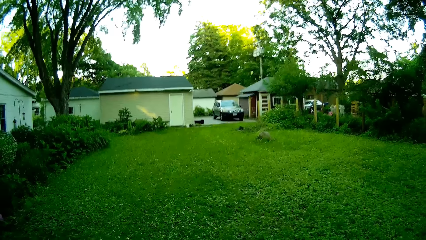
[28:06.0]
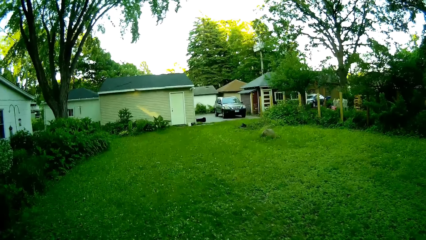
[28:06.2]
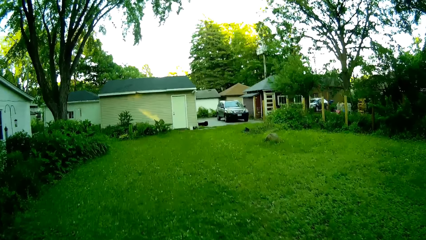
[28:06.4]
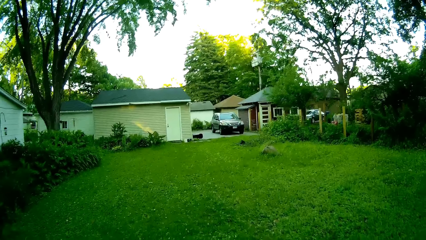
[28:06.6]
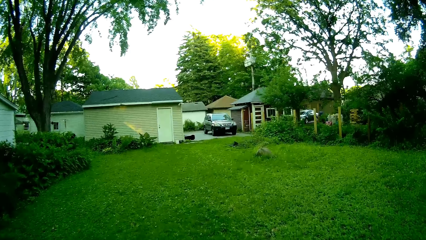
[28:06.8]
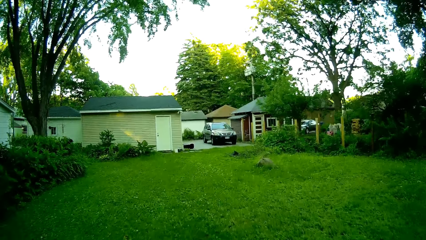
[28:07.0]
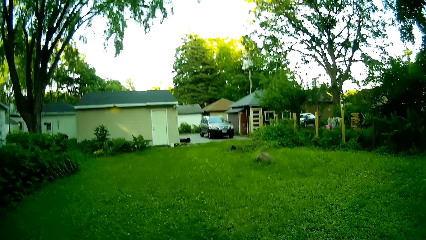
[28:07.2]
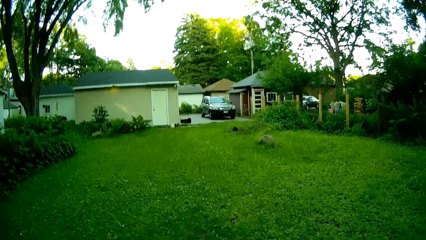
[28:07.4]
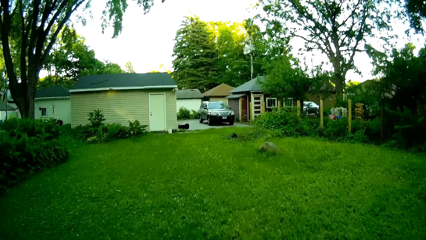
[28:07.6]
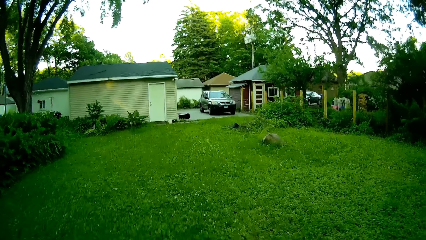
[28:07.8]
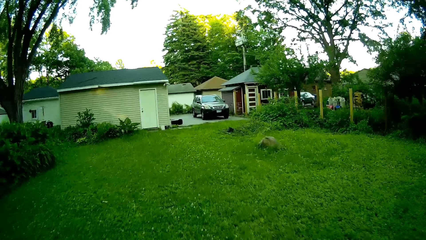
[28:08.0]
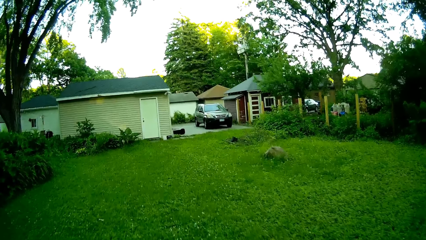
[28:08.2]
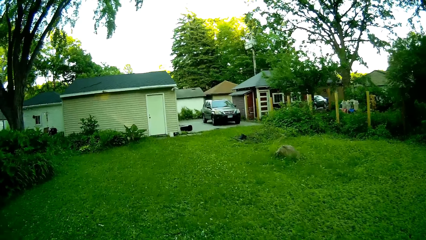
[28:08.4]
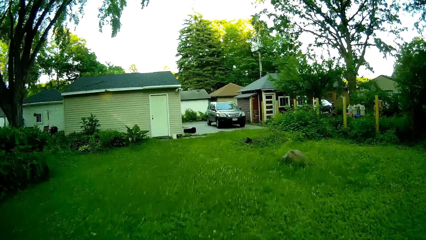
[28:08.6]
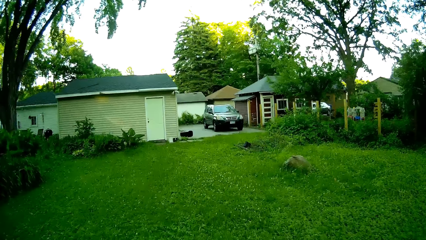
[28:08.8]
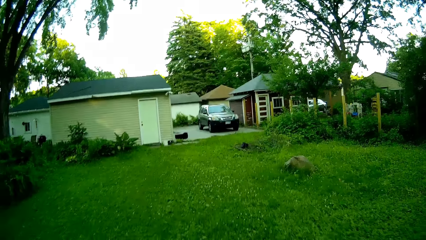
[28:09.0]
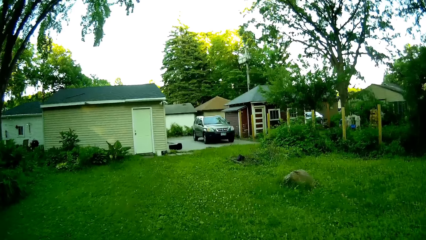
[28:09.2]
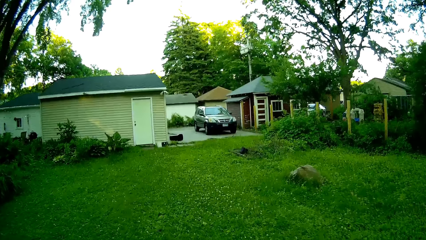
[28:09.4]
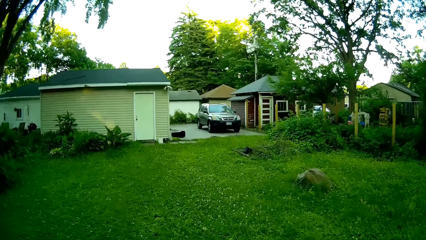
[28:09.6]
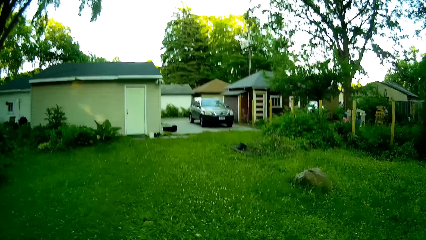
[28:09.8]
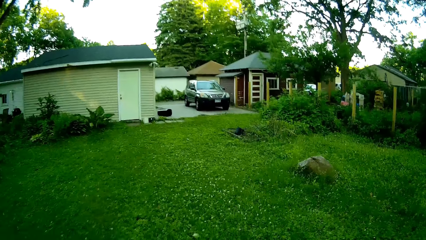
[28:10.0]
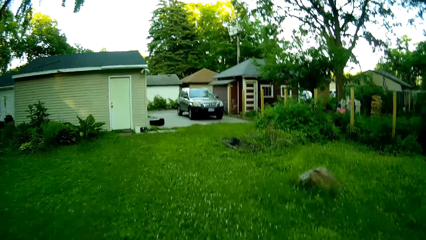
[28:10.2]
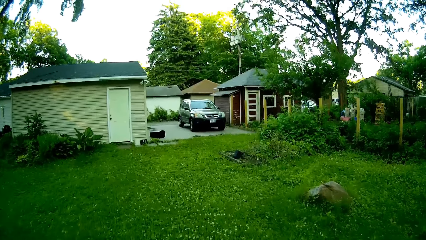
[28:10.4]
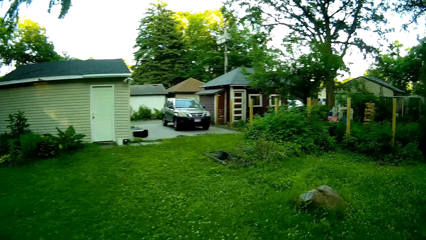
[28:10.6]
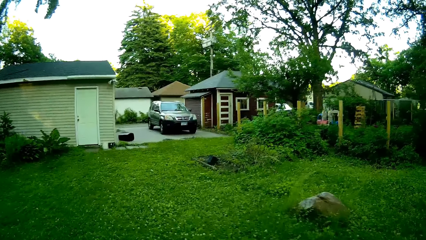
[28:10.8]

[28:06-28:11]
The camera wearer moves around the compound.

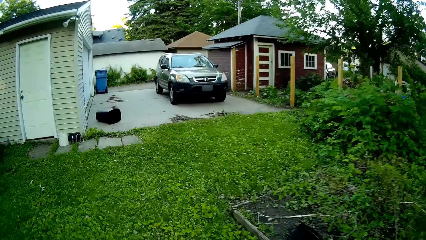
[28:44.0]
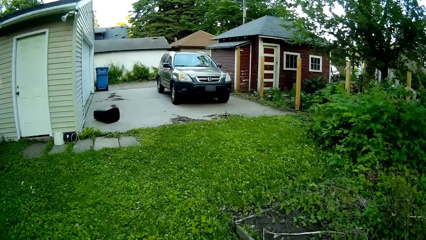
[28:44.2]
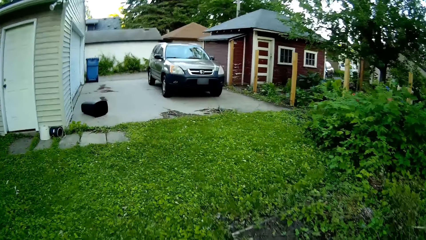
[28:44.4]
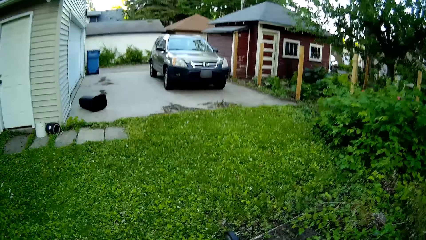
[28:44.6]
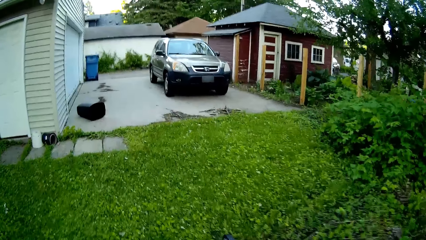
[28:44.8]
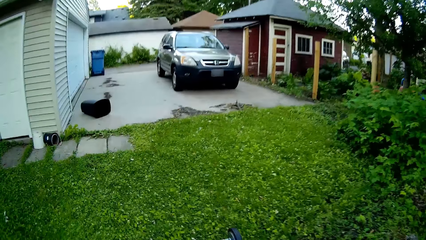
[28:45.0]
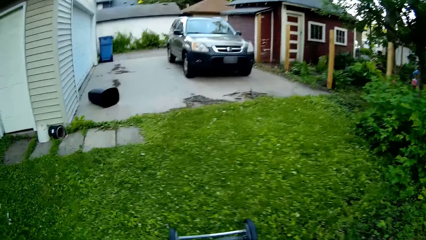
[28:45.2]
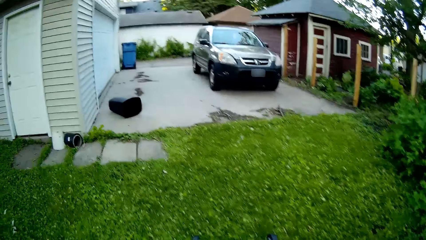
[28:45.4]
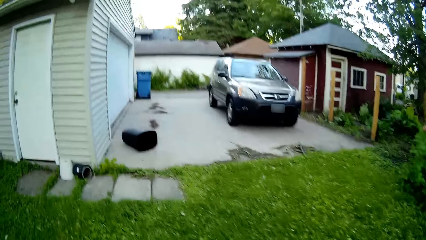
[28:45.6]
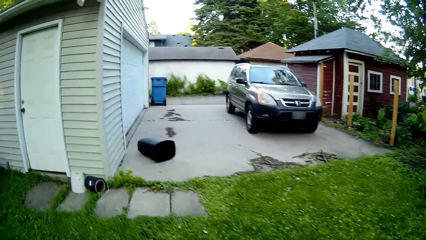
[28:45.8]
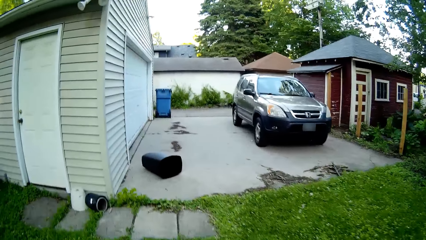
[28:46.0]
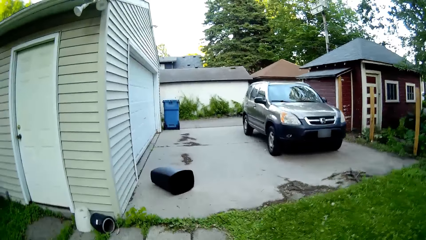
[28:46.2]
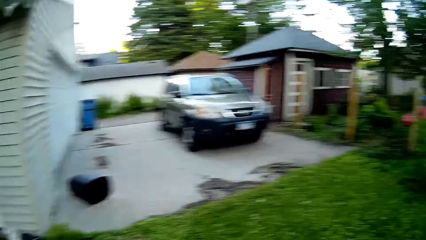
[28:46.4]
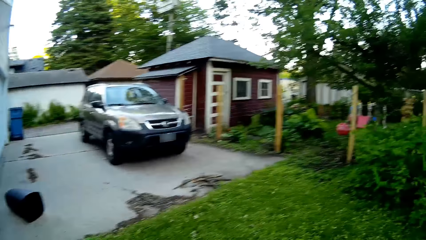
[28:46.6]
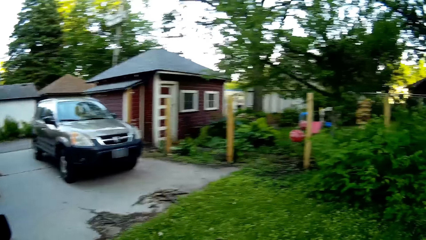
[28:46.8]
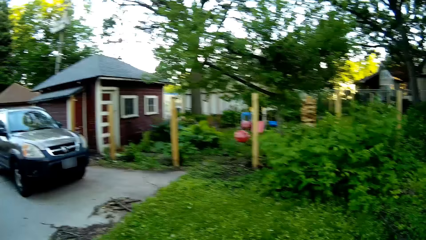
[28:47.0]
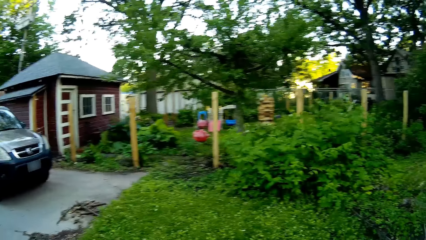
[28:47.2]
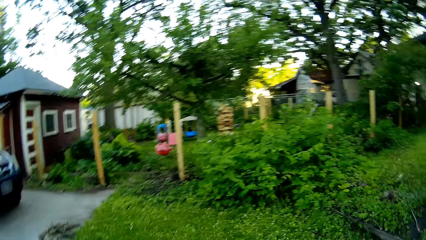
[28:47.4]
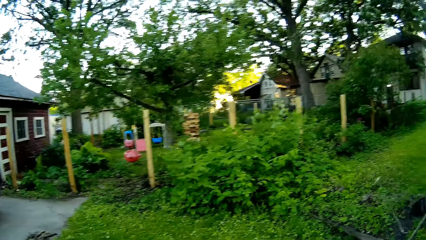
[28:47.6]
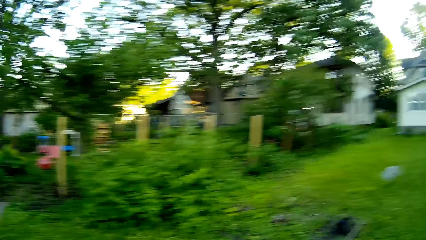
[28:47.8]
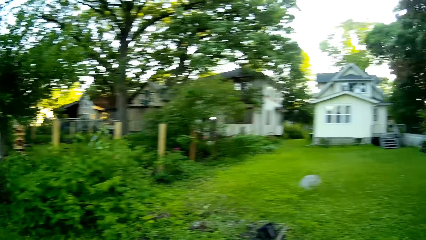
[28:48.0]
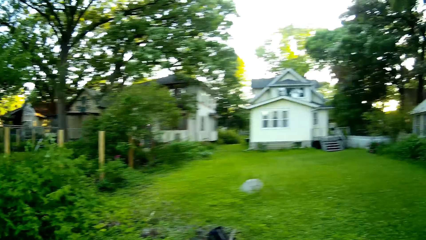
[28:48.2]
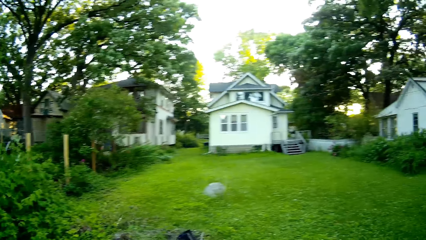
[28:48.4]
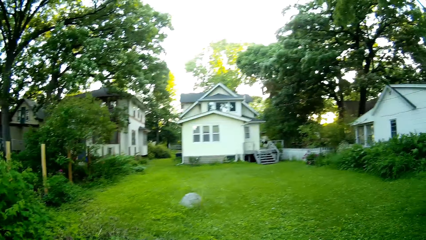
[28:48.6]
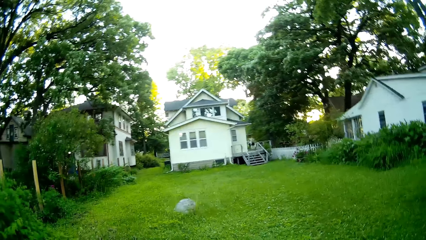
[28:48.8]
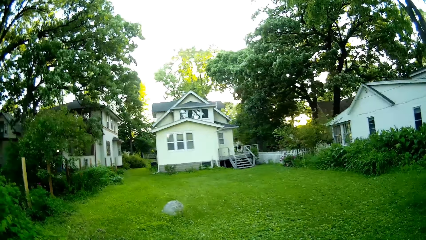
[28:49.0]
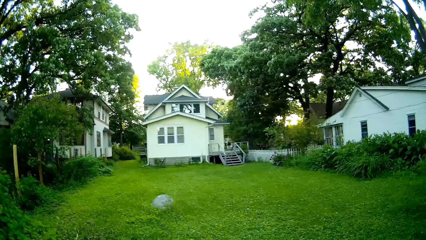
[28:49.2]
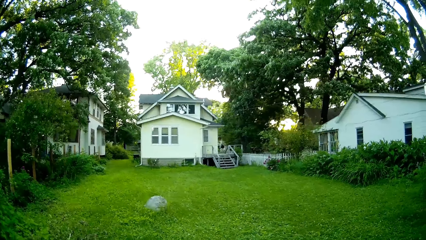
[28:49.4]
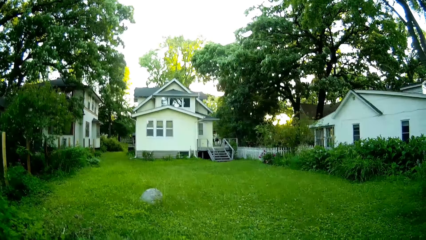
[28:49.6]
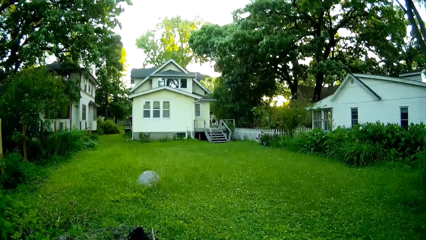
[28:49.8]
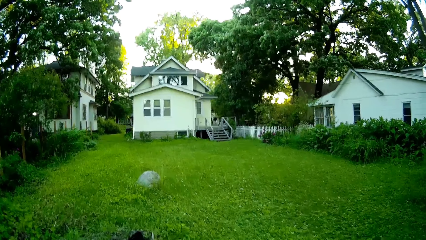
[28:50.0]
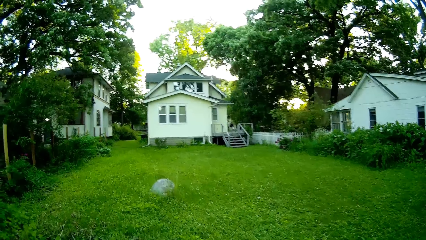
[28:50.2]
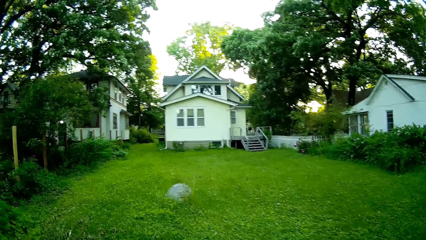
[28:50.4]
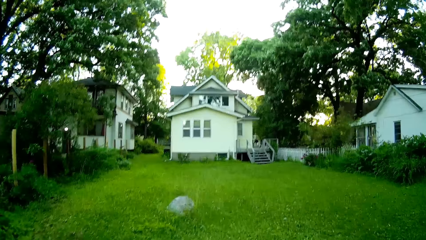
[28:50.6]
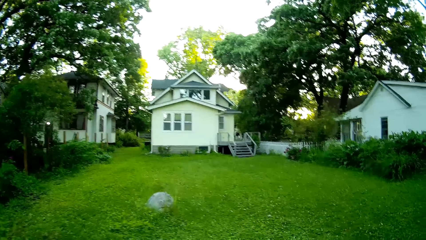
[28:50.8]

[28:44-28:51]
The camera wearer trims the grass.

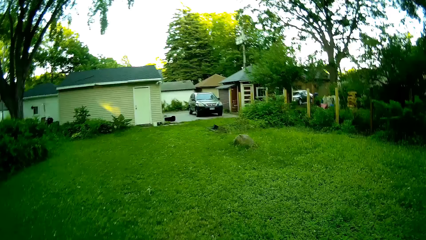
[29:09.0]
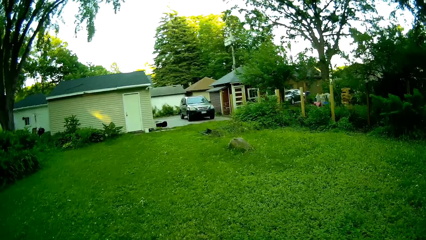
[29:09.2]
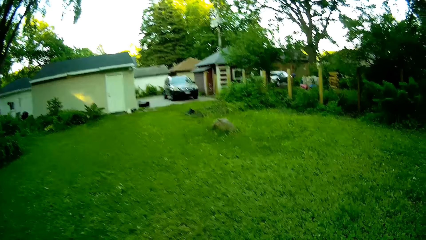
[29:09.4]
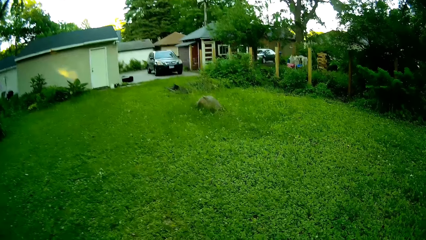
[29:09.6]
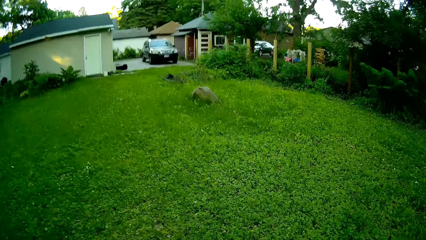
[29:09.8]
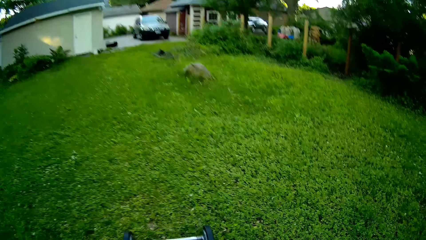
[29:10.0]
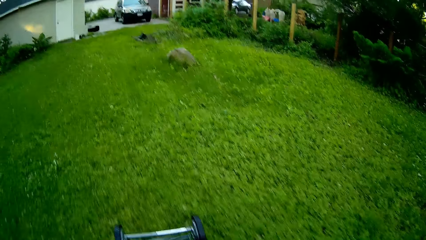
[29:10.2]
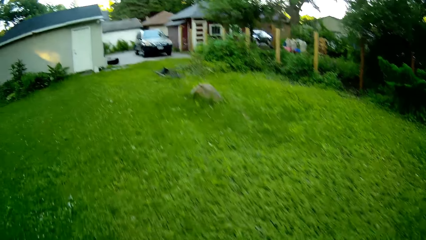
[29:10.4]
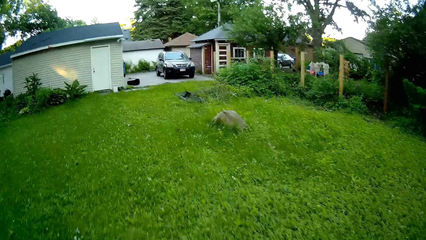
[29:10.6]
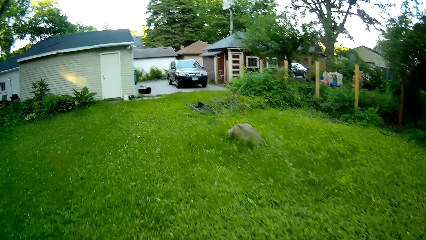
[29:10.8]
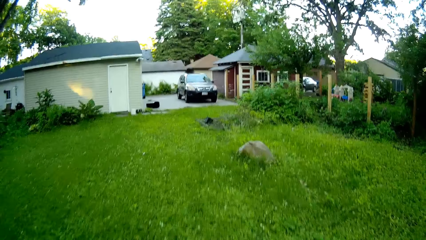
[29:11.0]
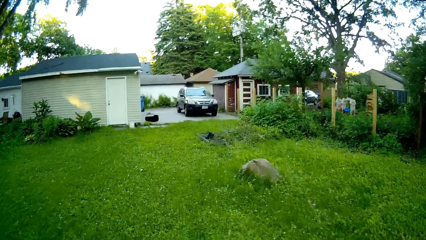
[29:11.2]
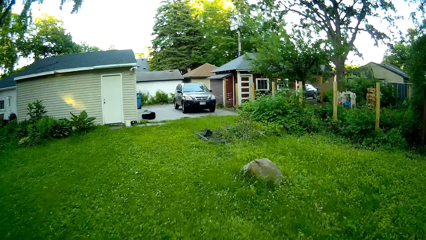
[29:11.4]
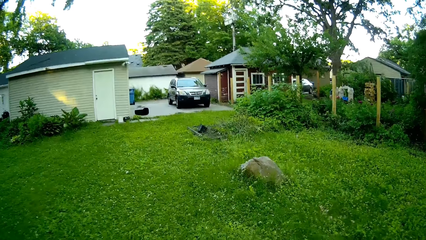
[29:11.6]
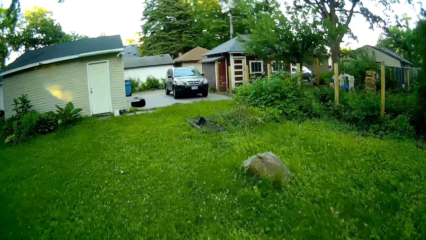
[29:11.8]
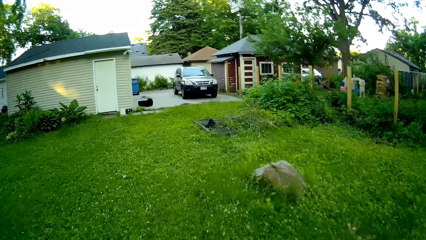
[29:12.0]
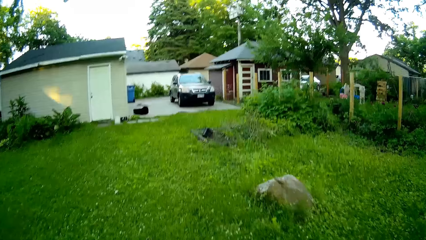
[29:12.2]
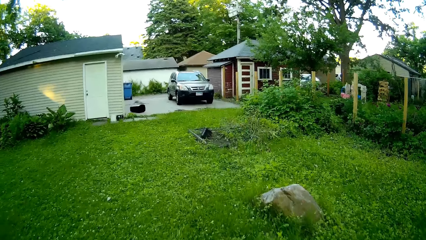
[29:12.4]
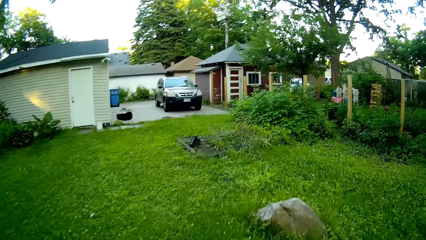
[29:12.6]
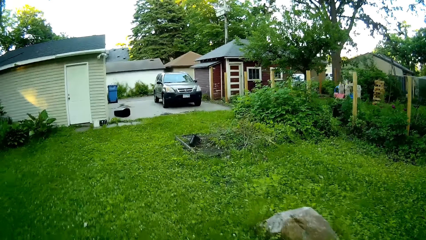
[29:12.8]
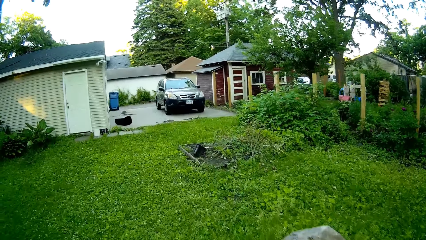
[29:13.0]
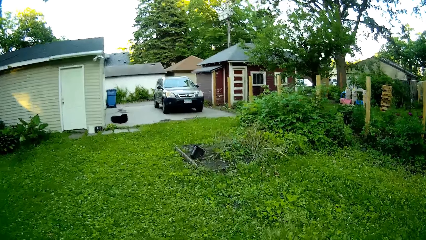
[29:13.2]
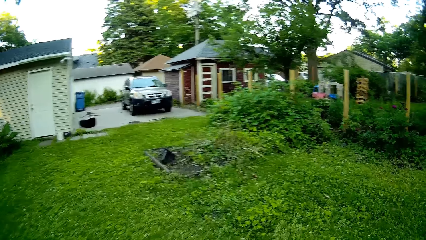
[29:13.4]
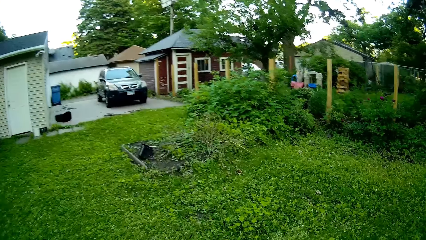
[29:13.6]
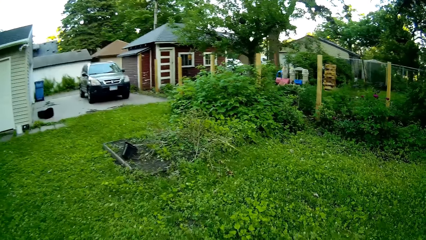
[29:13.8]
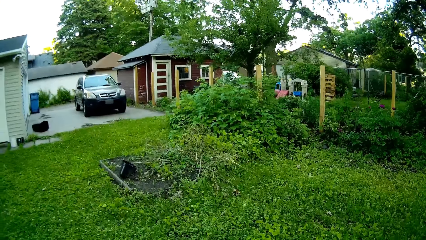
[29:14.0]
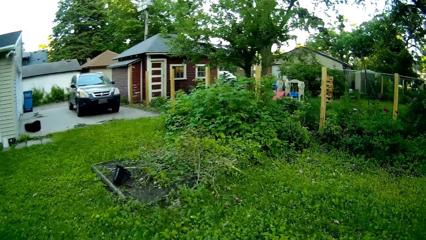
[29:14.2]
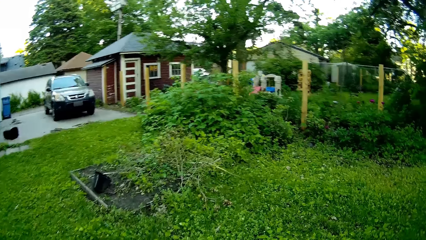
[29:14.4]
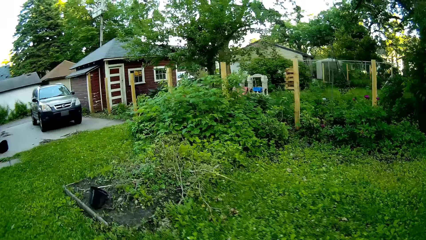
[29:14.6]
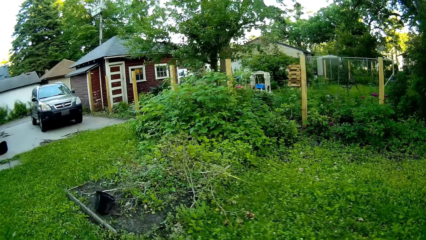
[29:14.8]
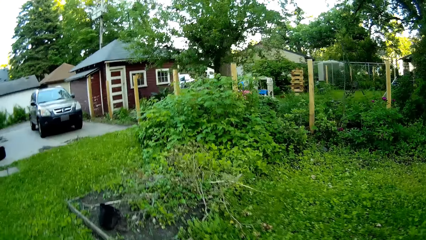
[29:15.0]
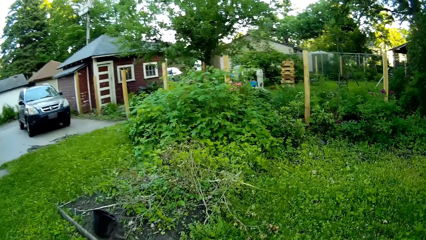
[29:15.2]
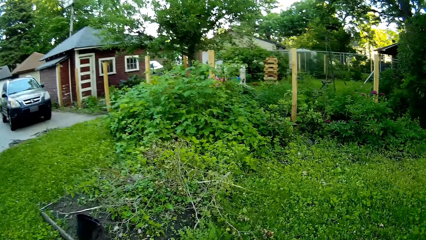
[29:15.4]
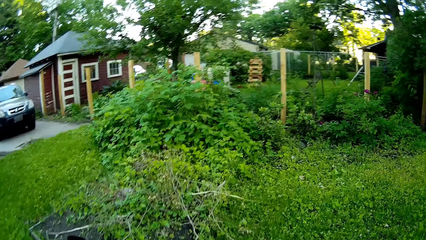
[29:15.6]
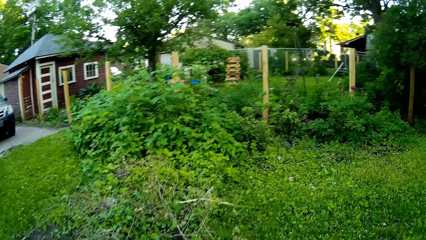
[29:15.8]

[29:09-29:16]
The camera wearer cuts grass.
